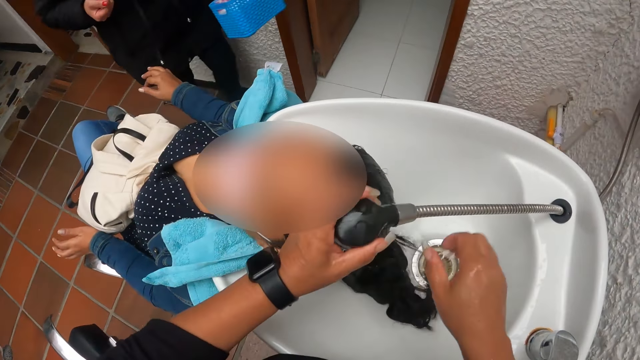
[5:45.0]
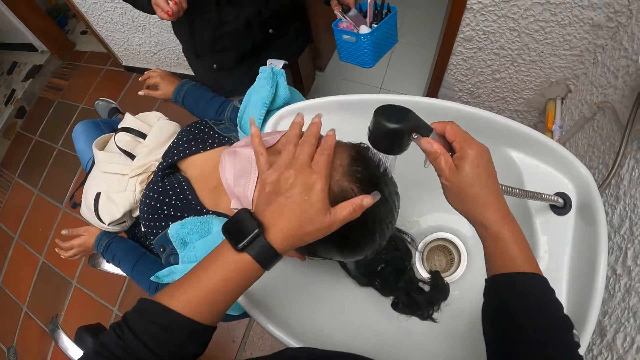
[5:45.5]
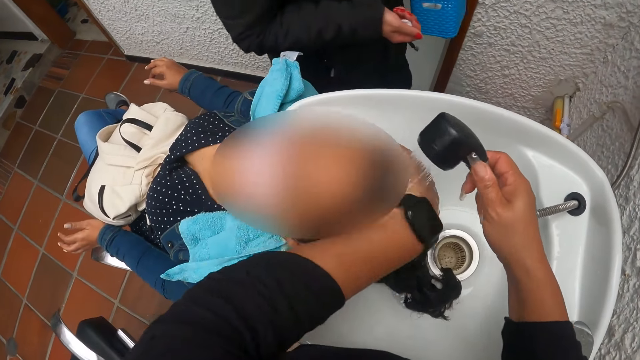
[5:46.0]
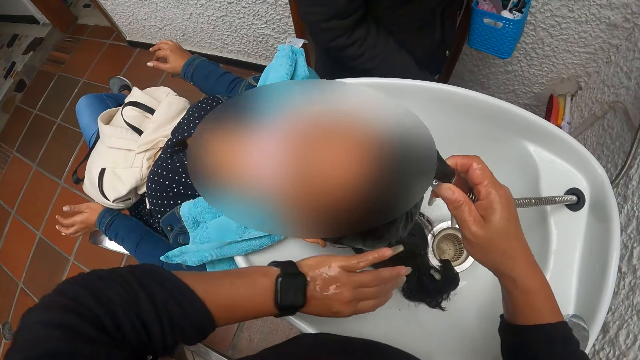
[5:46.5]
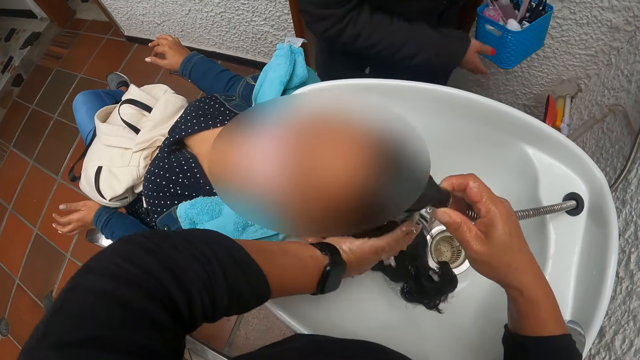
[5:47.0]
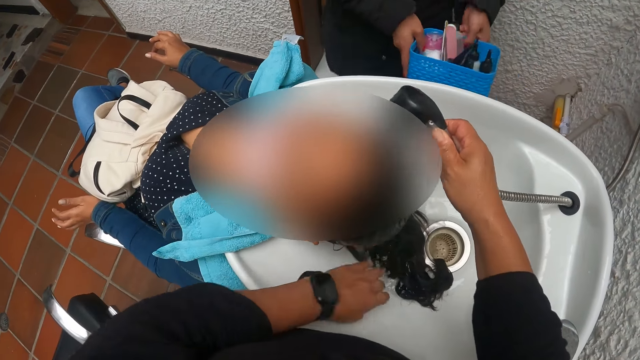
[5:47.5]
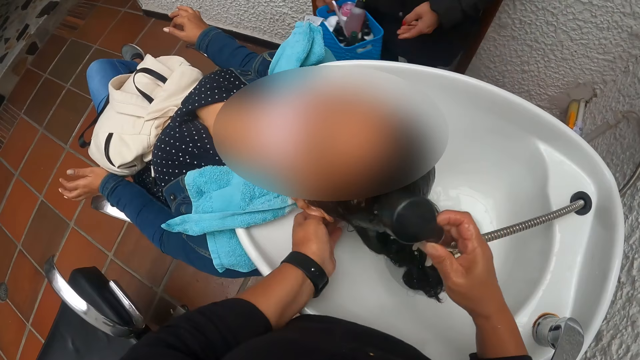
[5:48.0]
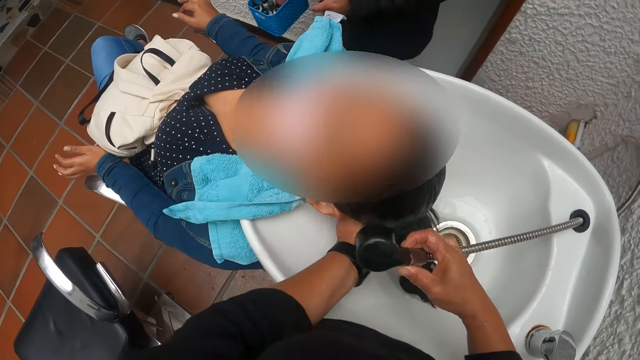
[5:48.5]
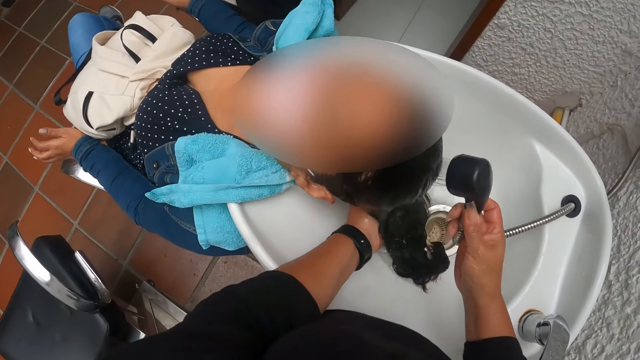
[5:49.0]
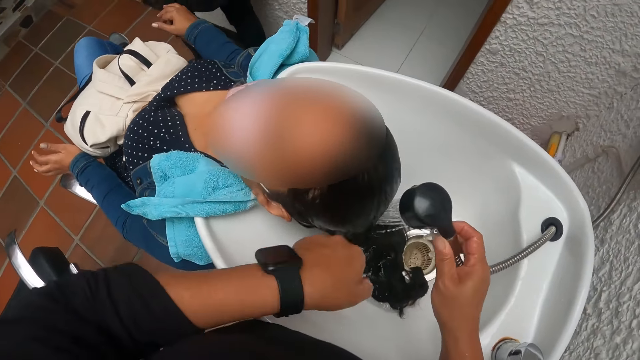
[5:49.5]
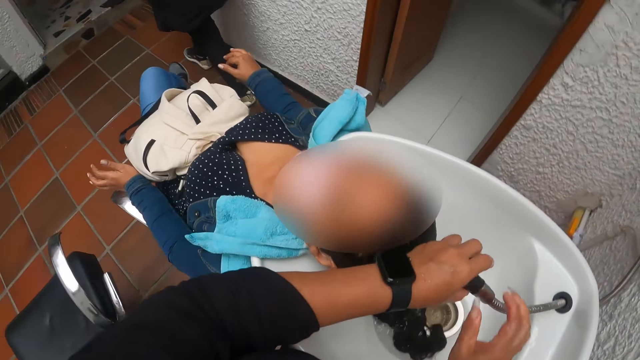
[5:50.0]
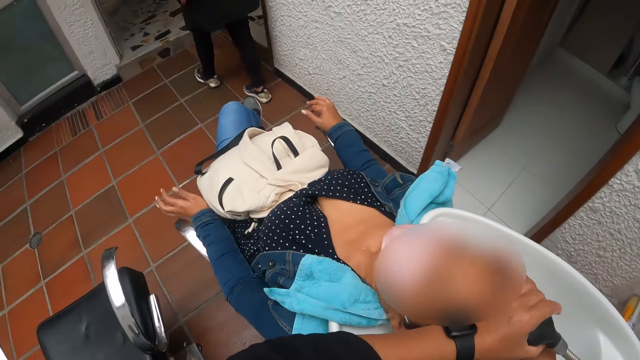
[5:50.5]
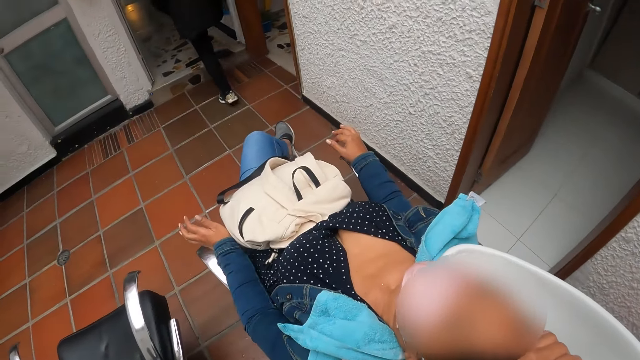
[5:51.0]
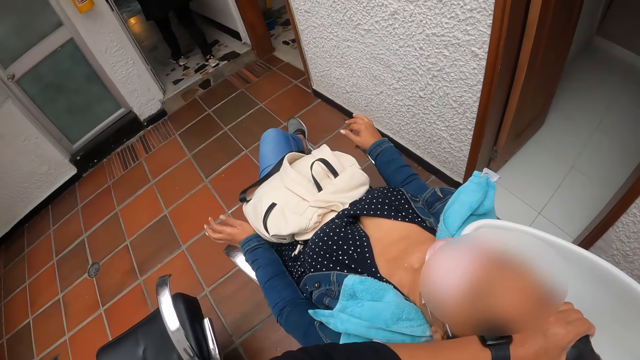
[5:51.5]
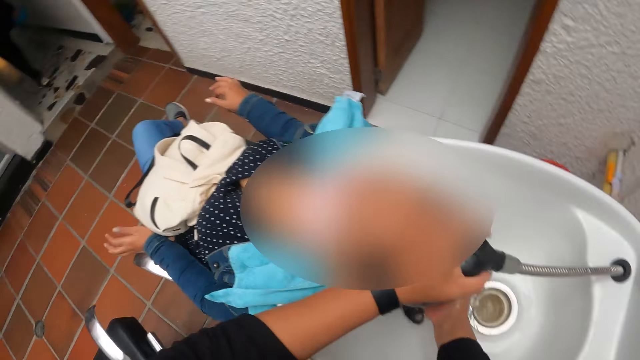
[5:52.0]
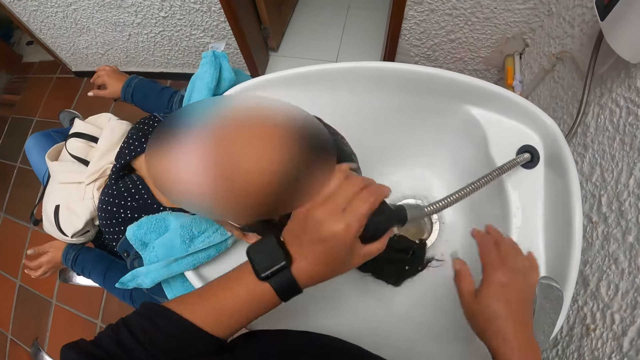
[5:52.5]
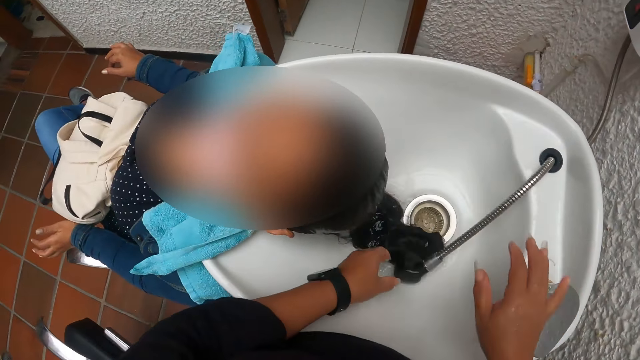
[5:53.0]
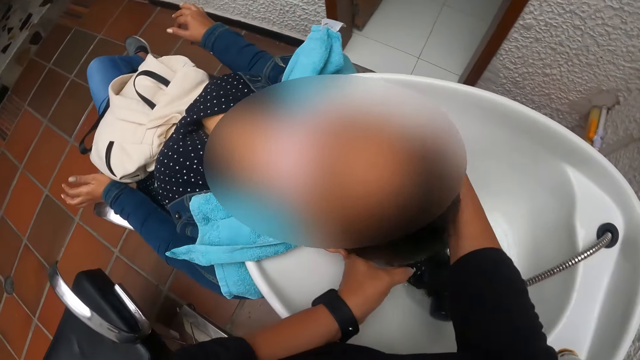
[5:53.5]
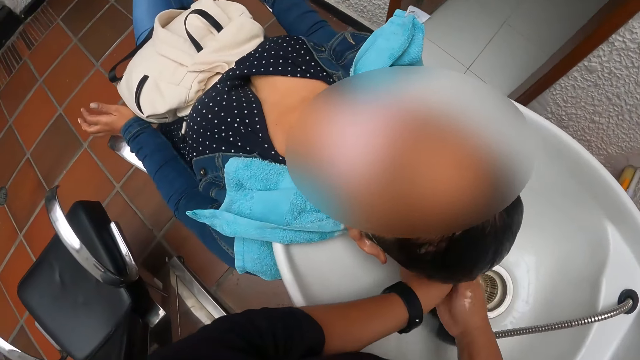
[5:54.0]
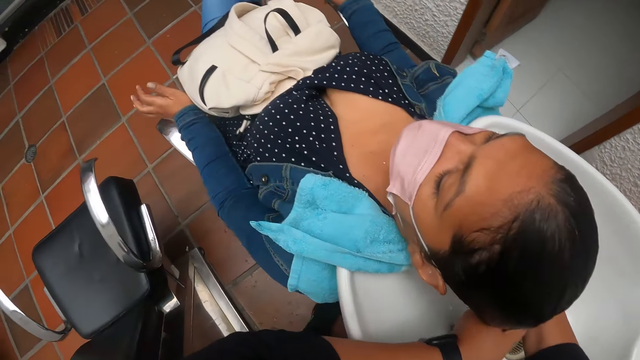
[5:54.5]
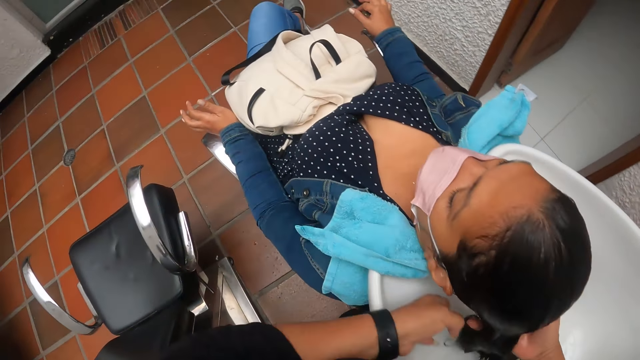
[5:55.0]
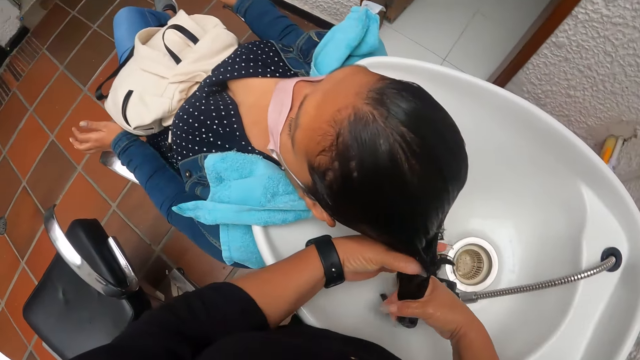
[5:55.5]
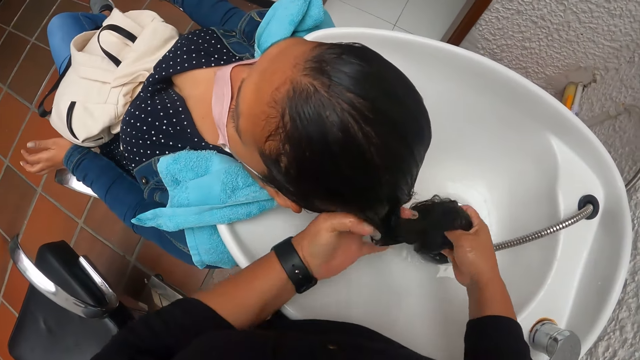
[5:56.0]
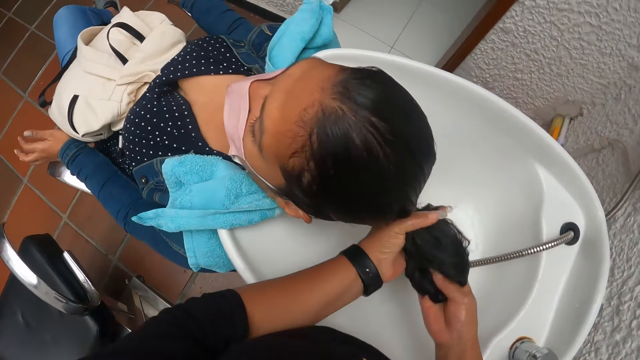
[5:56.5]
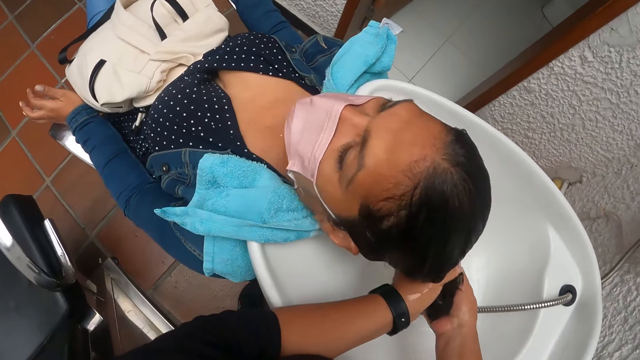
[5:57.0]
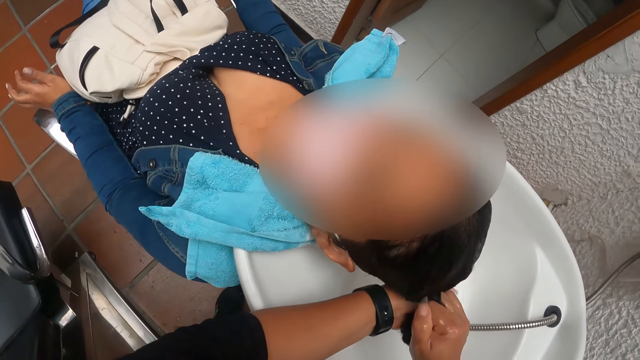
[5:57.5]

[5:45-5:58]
The camera wearer holds the tap or faucet tube with her right hand. She washes the woman's hair on the sink with her left hand. She holds the tap with her left hand. She washes the woman's hair on the sink with her right hand. She closes the faucet. She touches the tap cap with her right hand. She drops the tap in the sink with her left hand. She folds the hair of the woman. She squeezes the woman's hair with both hands.

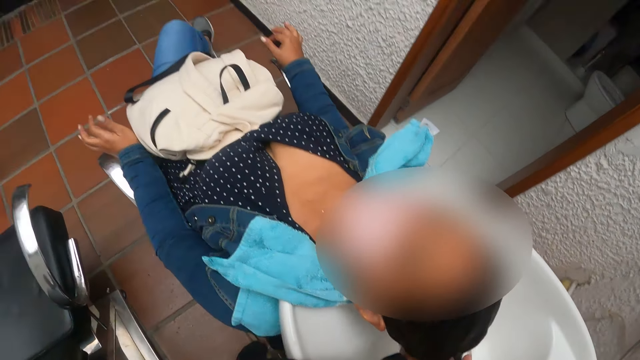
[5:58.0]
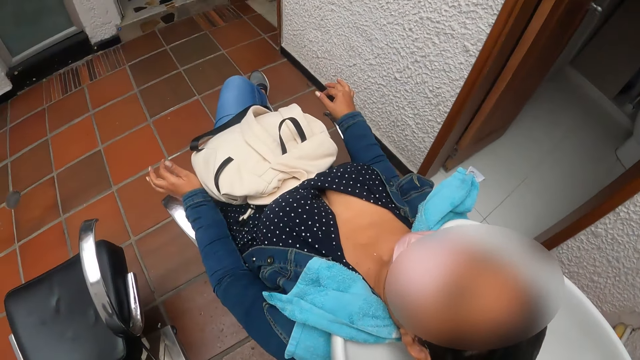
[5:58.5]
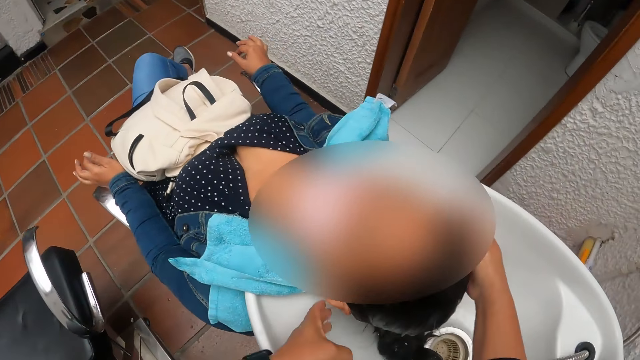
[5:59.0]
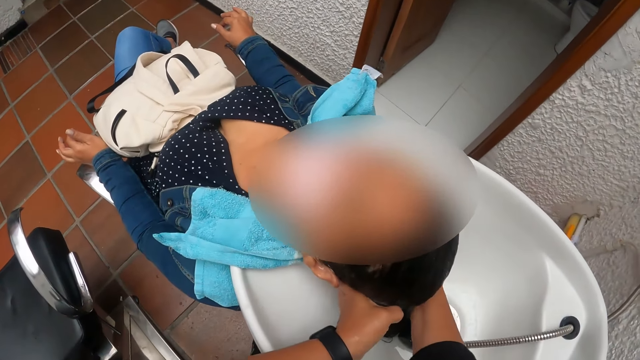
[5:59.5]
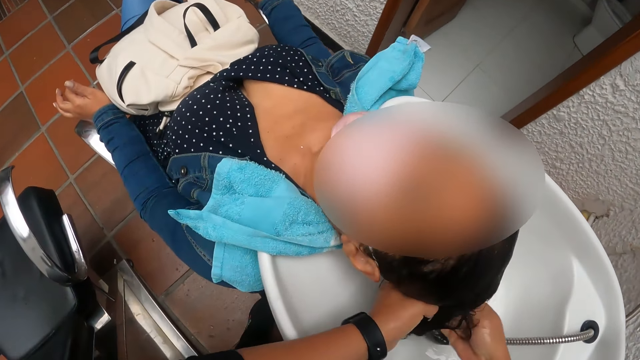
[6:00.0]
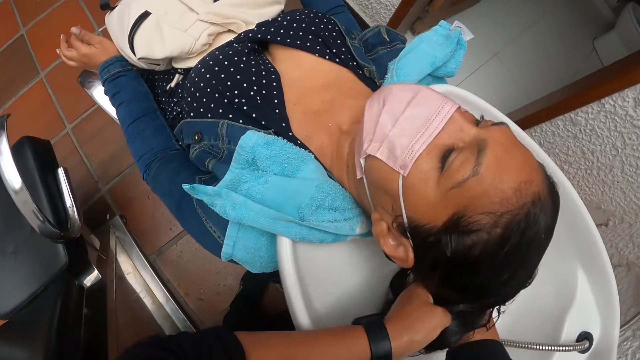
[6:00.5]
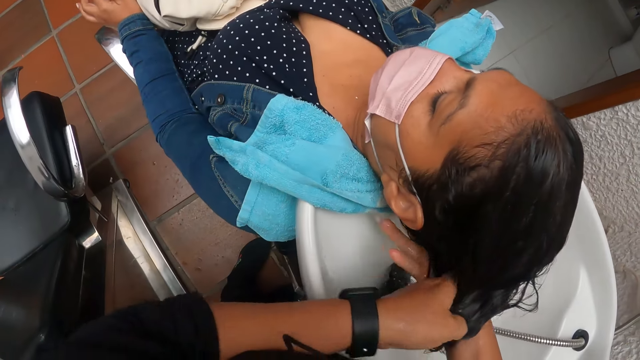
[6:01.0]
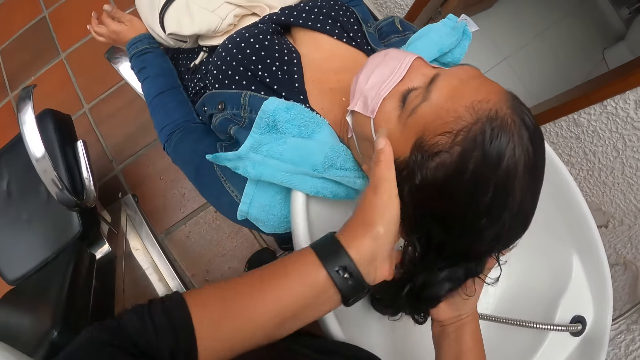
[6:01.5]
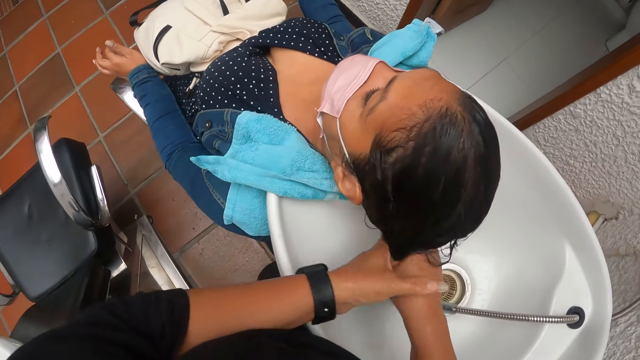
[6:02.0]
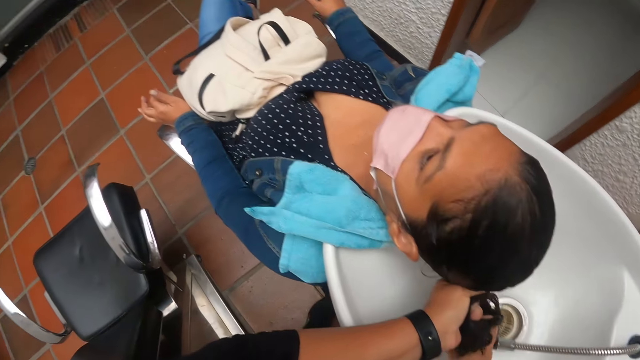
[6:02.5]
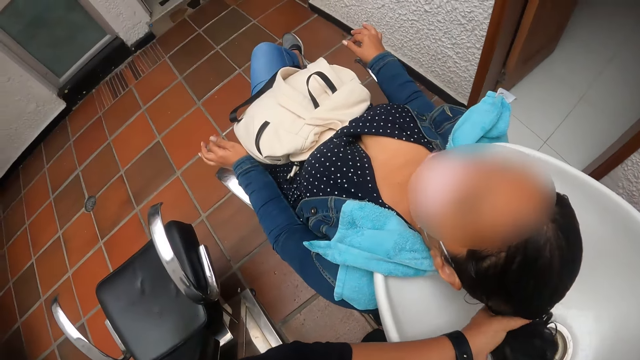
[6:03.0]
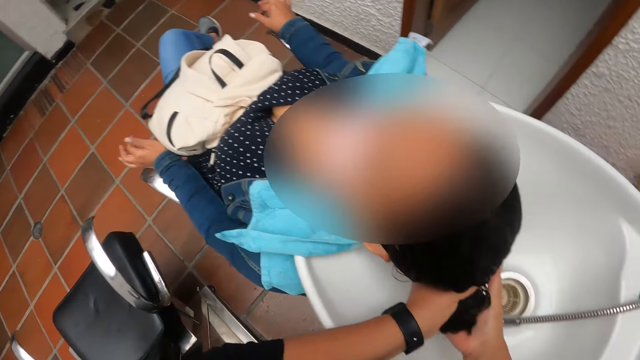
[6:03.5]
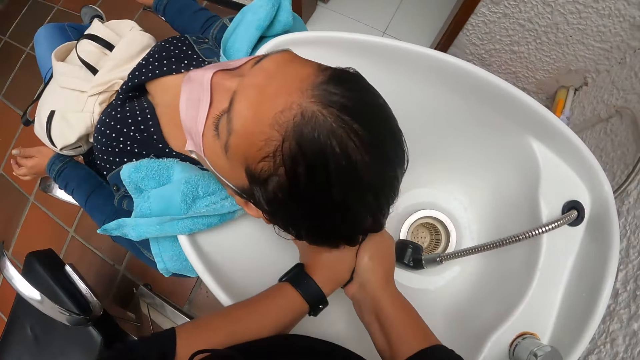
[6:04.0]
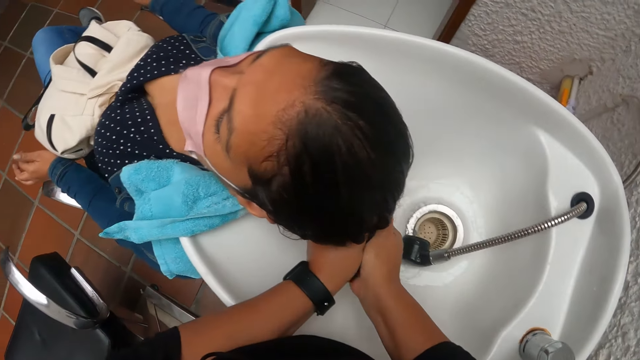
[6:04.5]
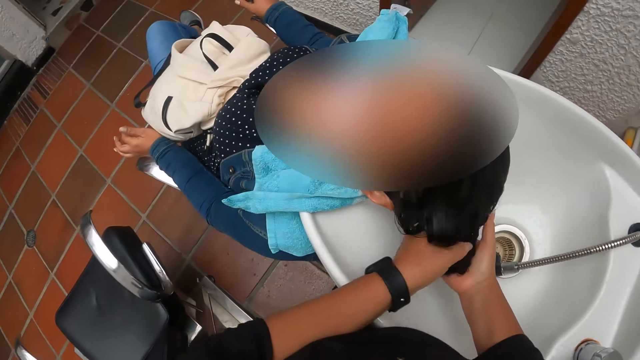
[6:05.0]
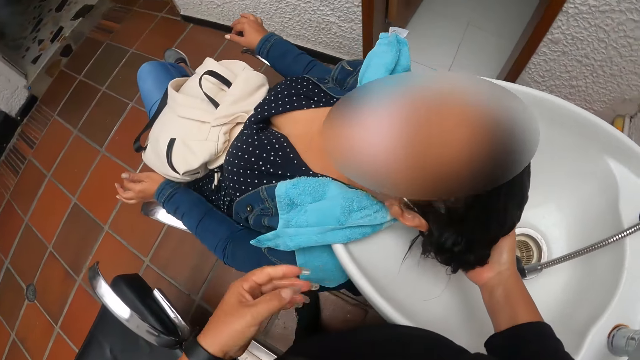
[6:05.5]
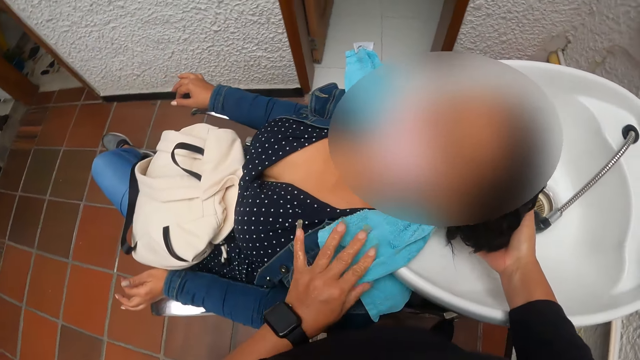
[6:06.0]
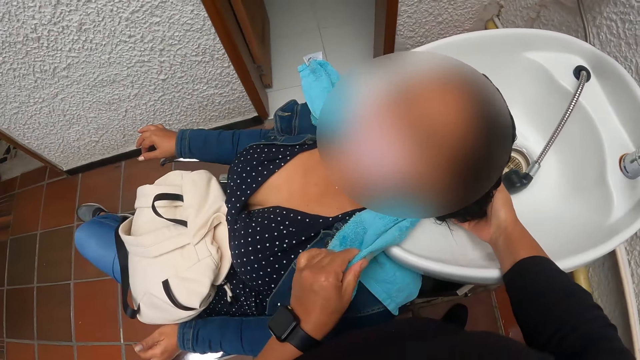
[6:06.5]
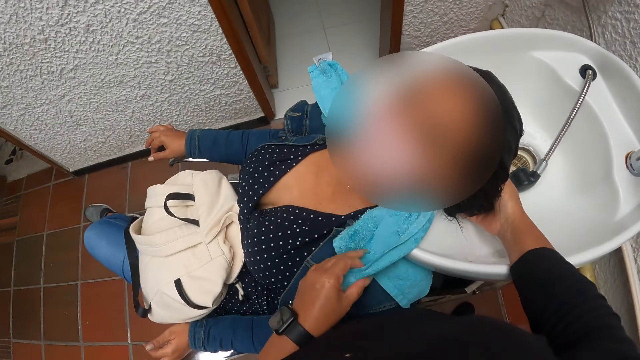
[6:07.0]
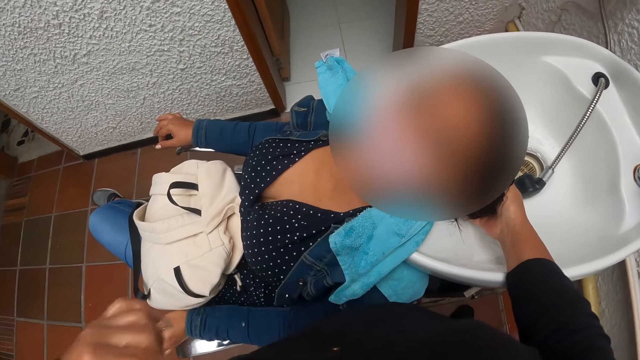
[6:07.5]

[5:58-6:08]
The camera wearer cleans her left hand on a towel on the woman's shoulder.
